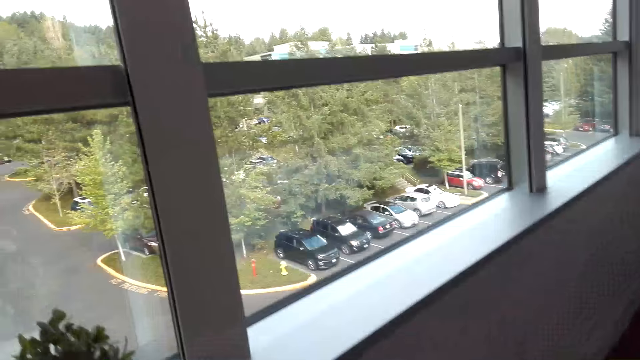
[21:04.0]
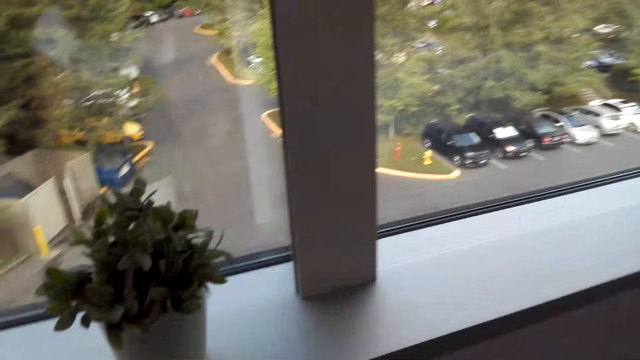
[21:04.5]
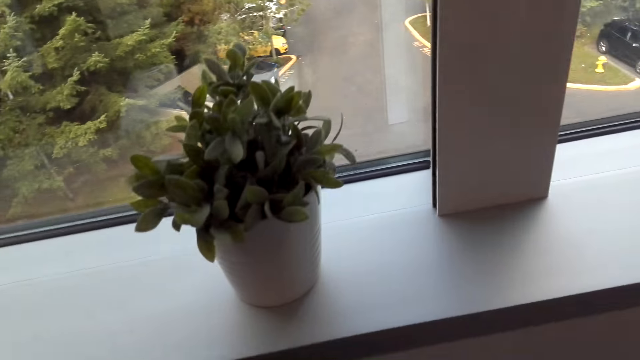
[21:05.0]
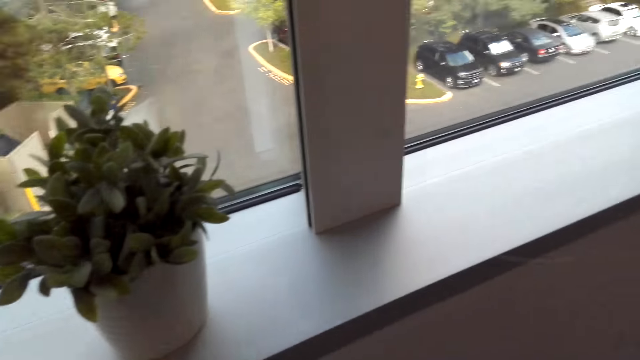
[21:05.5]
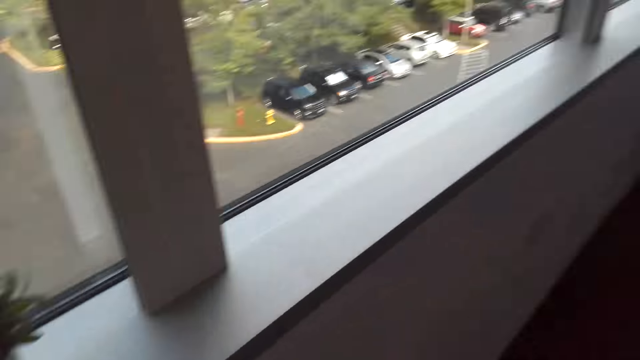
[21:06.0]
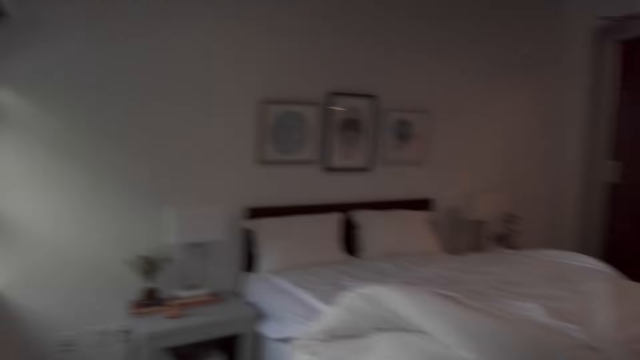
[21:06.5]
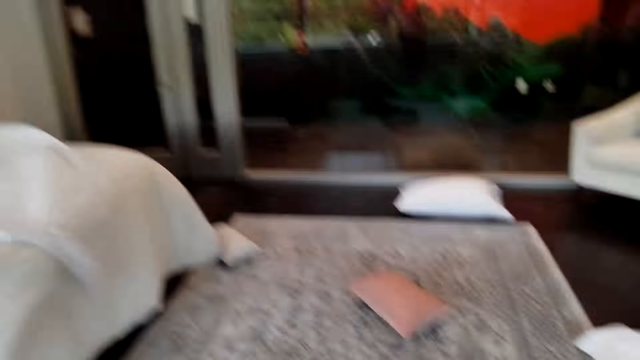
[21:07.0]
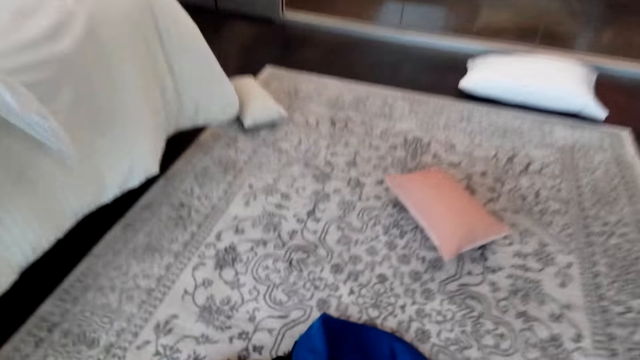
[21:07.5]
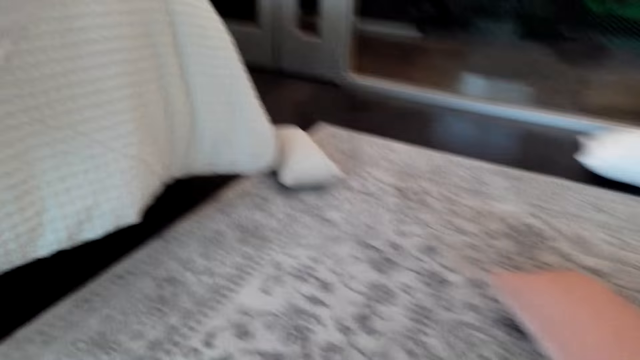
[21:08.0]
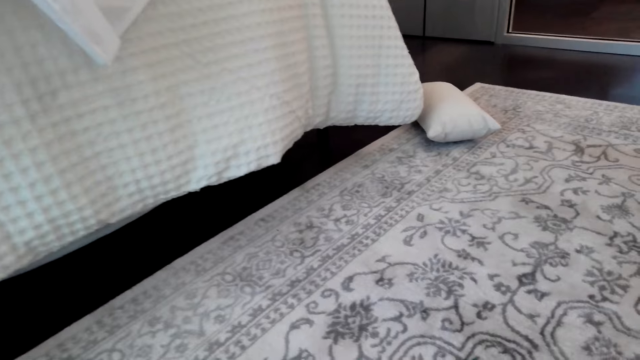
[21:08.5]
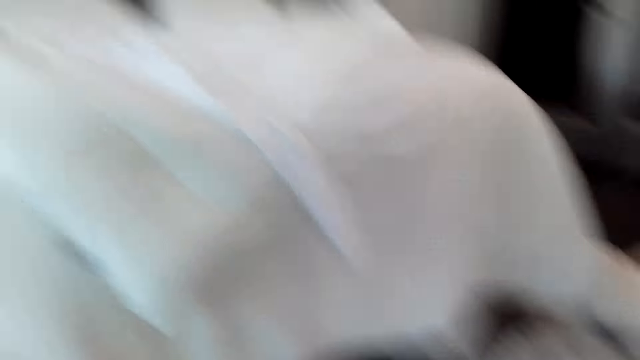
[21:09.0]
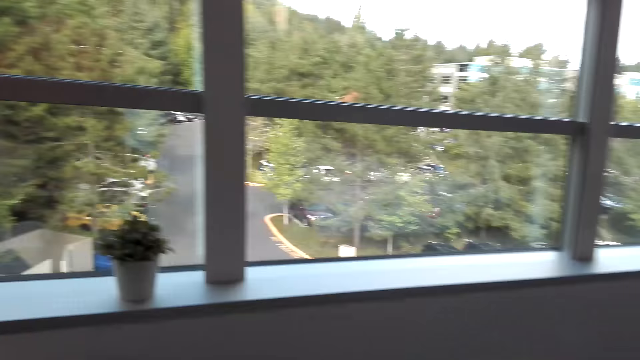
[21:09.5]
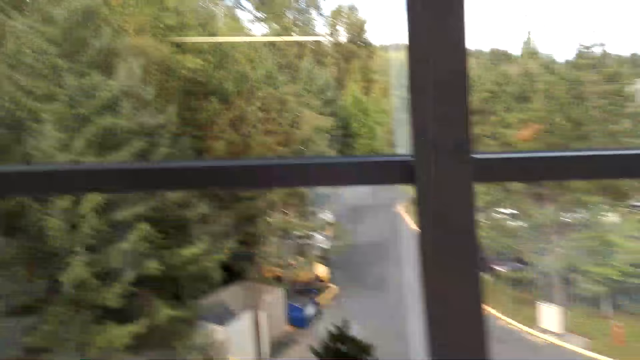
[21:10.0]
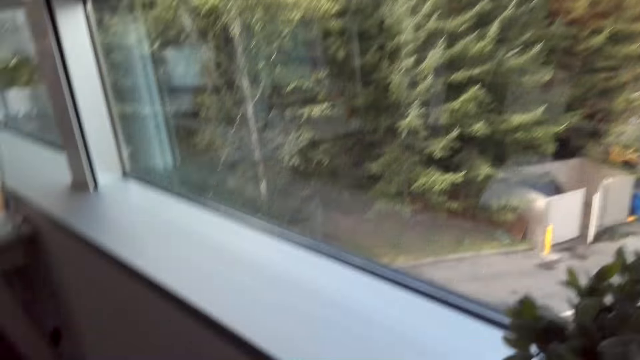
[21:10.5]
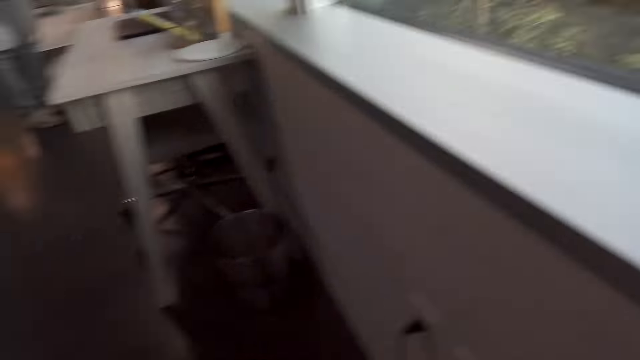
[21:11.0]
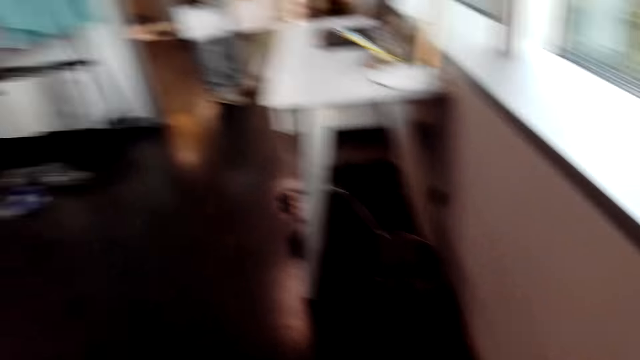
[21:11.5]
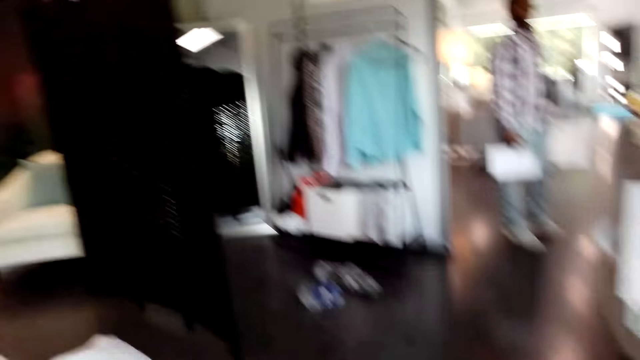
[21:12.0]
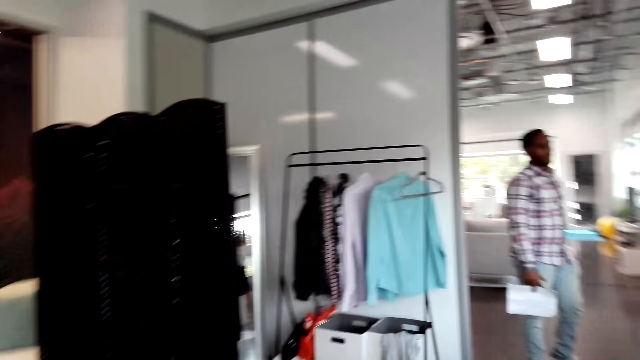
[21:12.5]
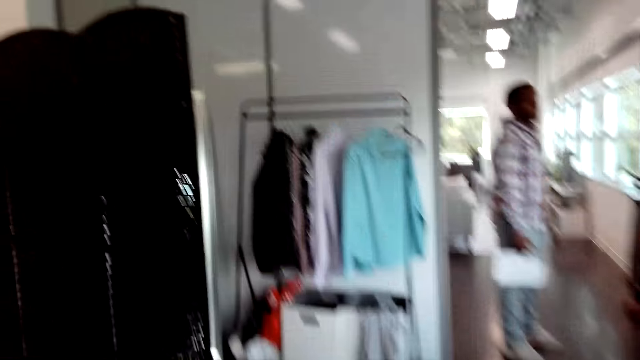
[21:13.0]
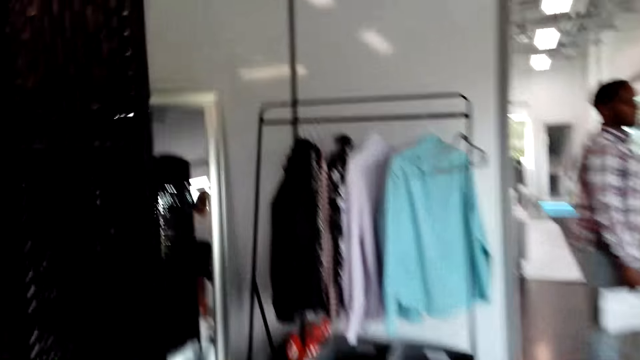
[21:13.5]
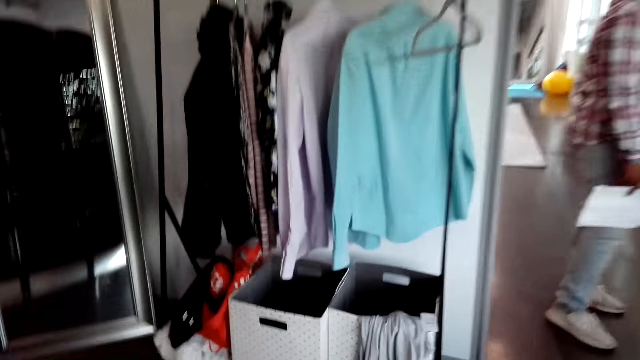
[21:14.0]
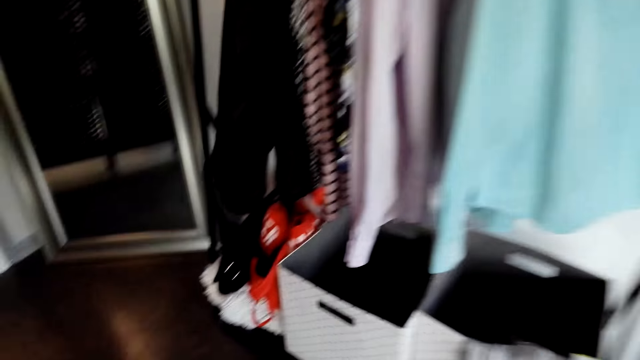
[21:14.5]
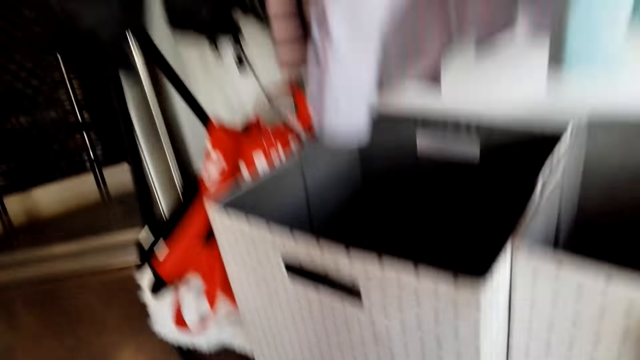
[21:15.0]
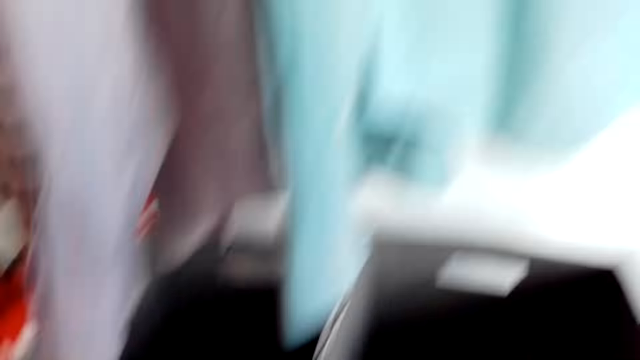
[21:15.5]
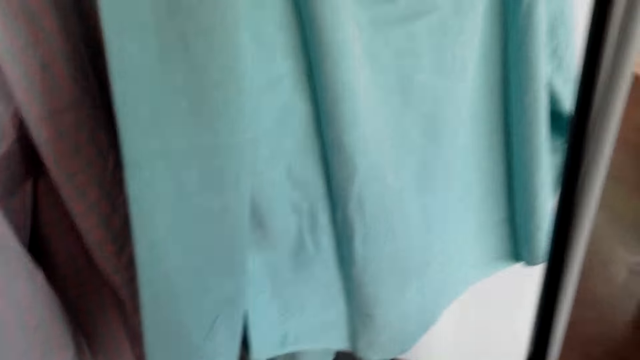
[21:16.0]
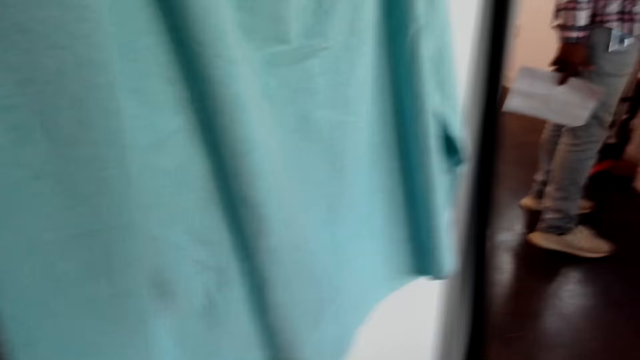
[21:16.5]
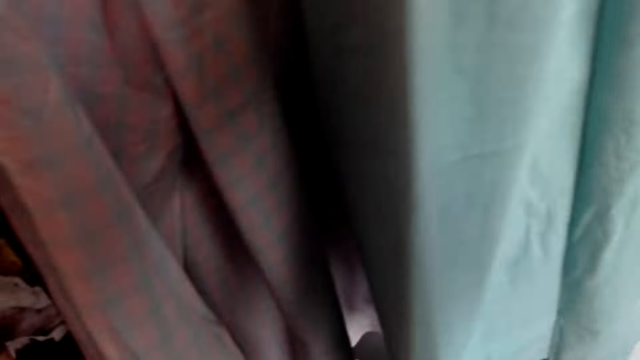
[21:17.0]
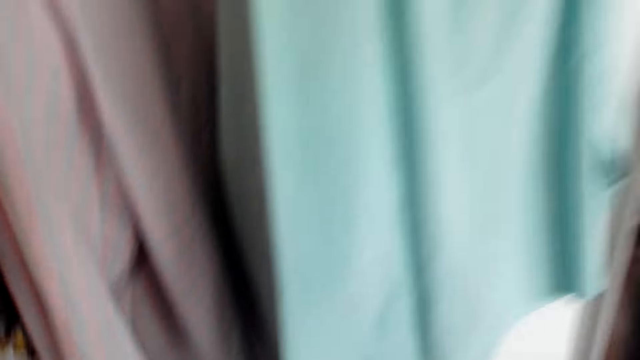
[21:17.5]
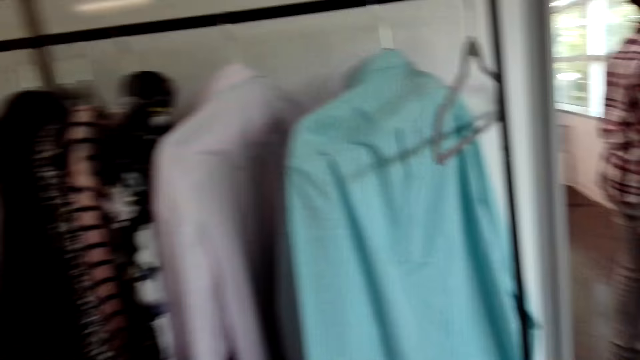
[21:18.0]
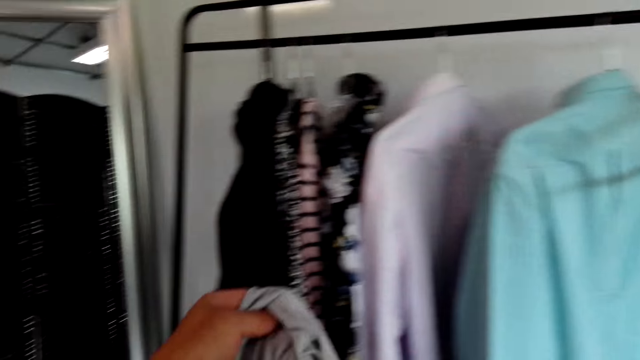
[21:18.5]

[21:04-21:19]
The camera wearer looks outside. A man converses with the camera wearer. The camera wearer walks around the house. They pick the pillows from the table. The man converses with the camera wearer. The camera wearer looks around the house. The man converses with the camera wearer. The camera wearer walks around the house. They pick up the piece of cloth or blouse. The man converses with the camera wearer.

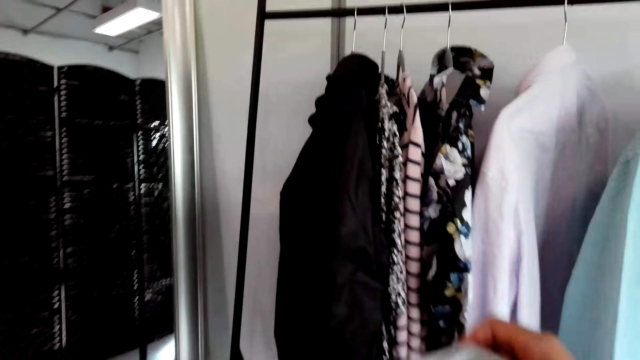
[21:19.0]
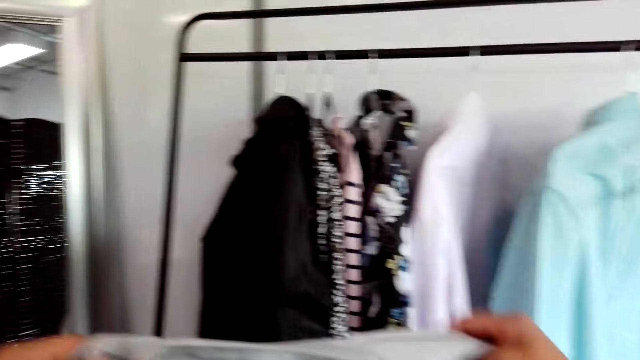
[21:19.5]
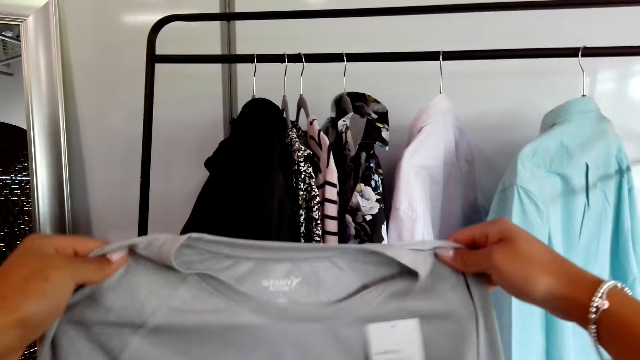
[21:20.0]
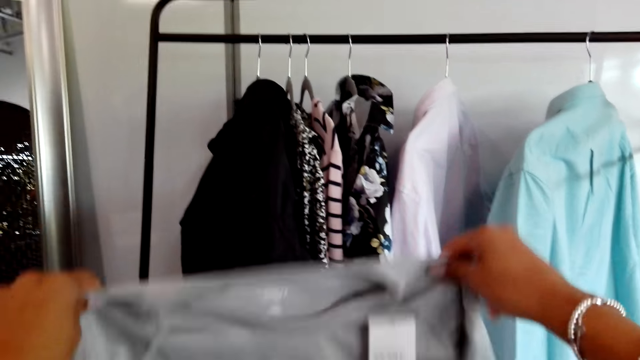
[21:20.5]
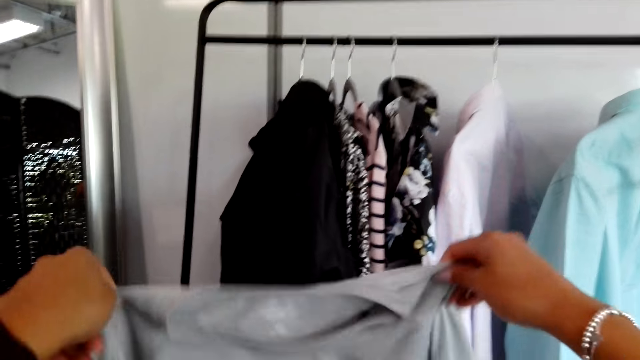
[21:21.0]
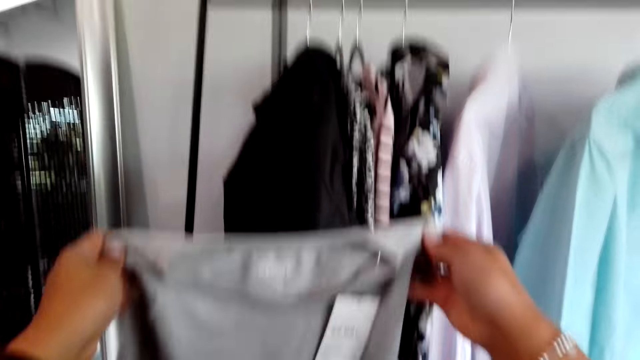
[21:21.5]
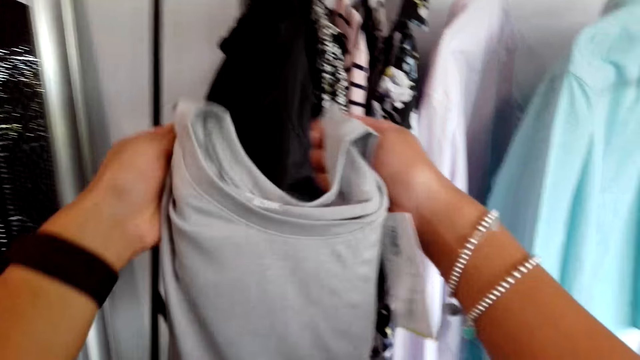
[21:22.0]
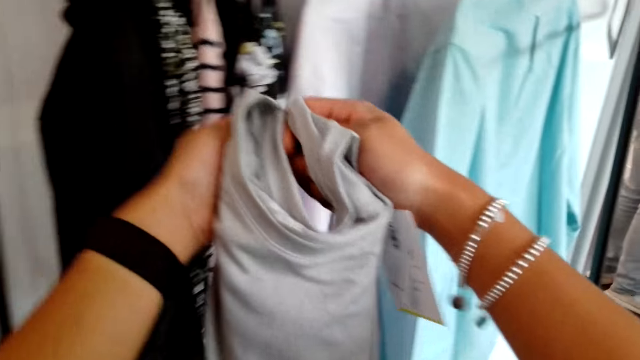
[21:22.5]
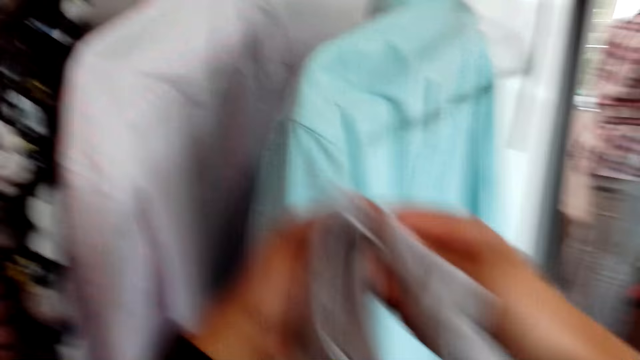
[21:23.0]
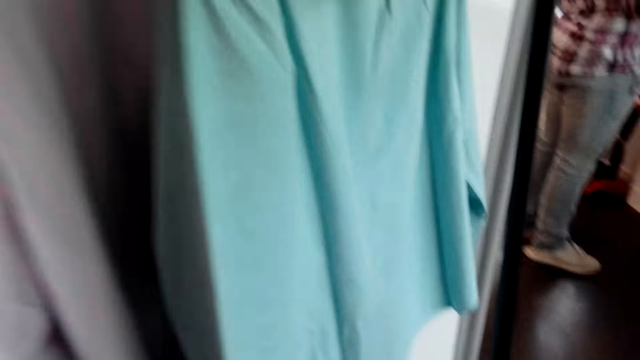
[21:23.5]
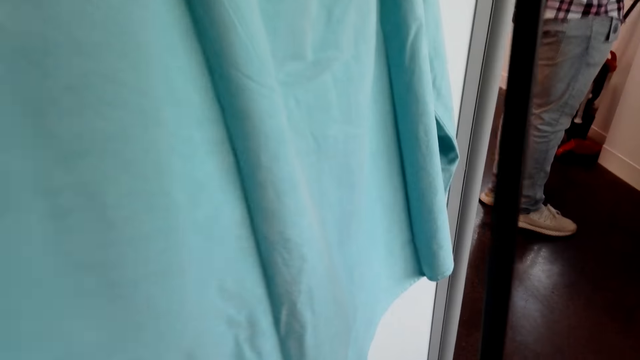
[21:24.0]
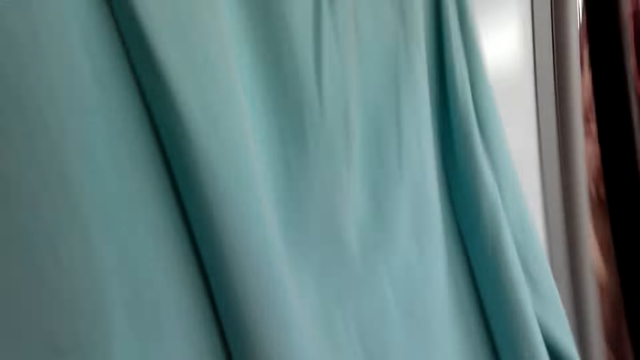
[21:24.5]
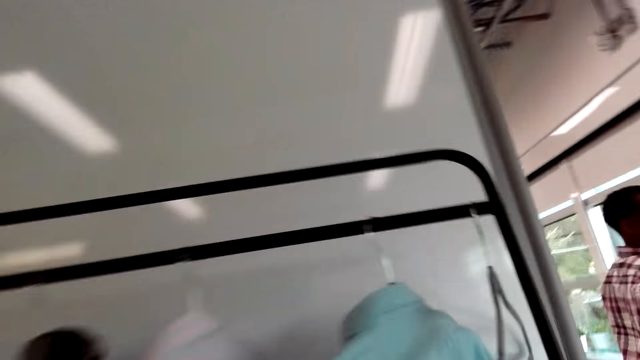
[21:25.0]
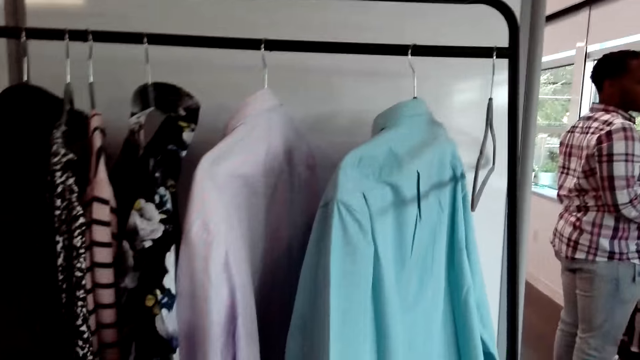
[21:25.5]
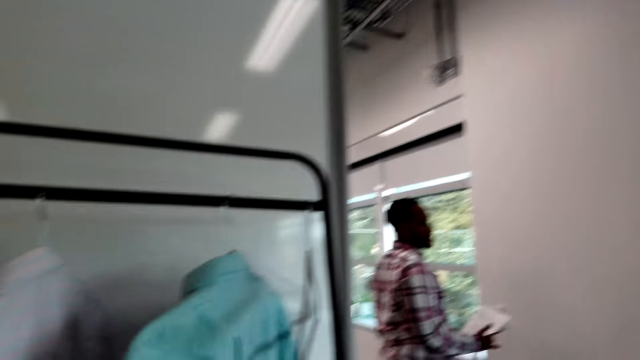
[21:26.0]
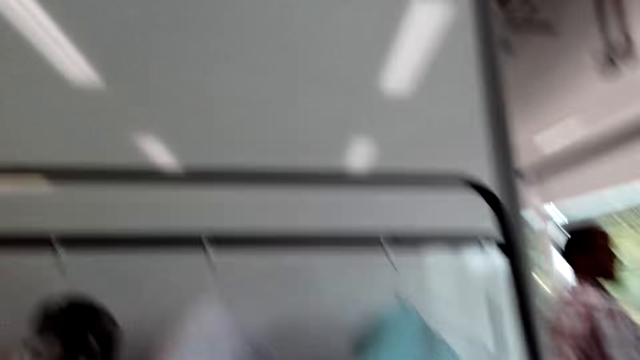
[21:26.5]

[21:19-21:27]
The camera wearer looks at the piece of cloth. They adjust the blouse. They converse with a man. They fold the piece of cloth. They put the piece of cloth in the box. The man converses with the camera wearer.
